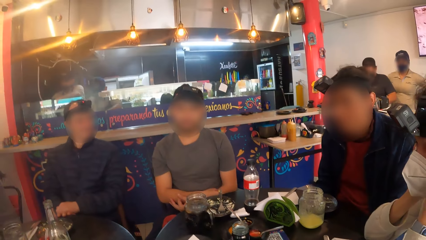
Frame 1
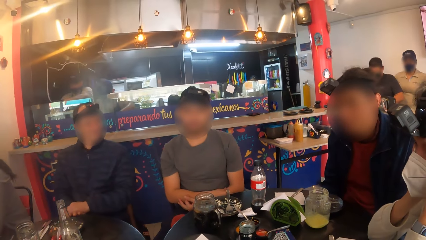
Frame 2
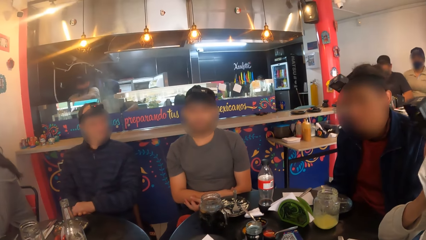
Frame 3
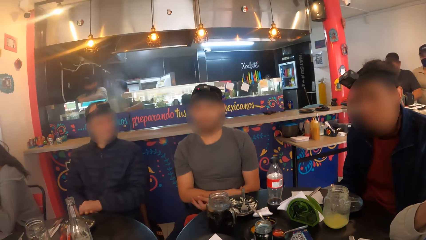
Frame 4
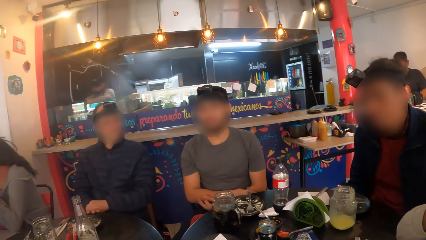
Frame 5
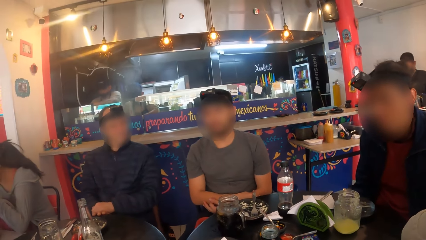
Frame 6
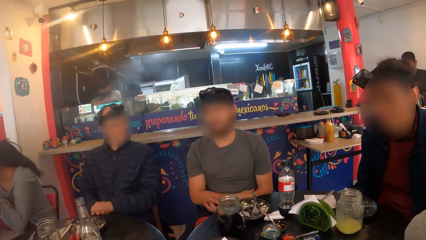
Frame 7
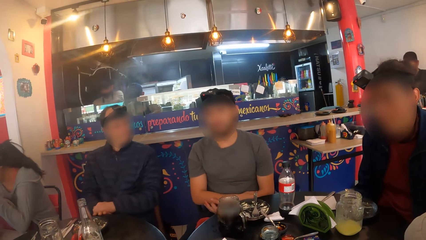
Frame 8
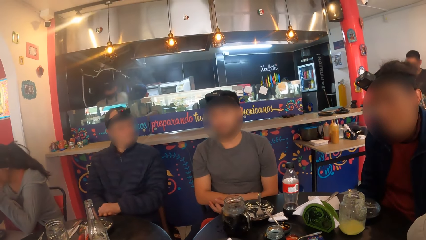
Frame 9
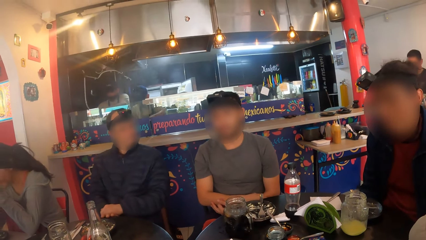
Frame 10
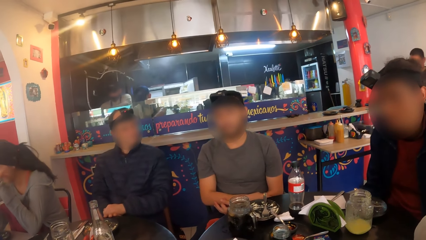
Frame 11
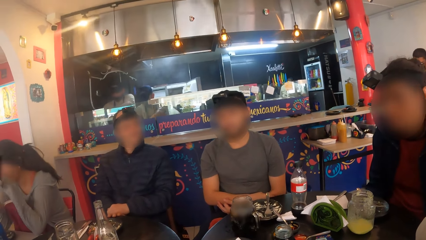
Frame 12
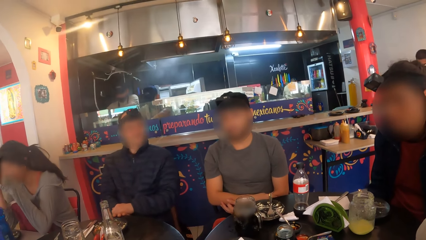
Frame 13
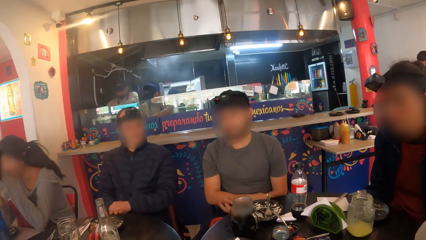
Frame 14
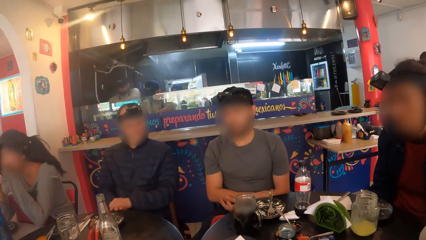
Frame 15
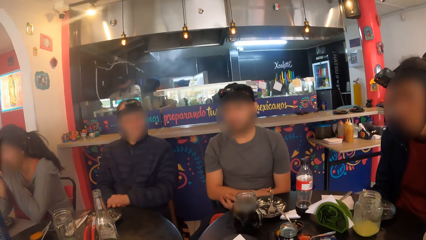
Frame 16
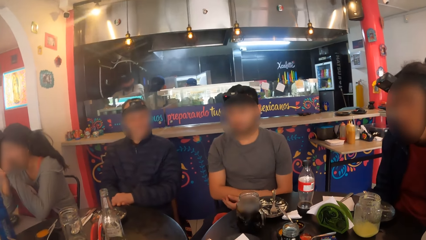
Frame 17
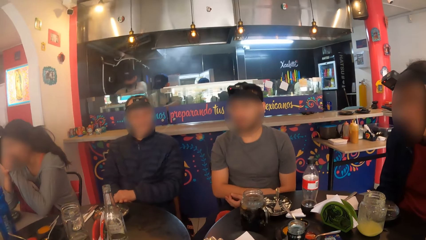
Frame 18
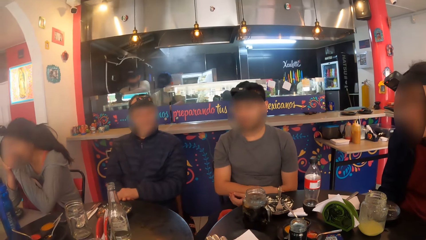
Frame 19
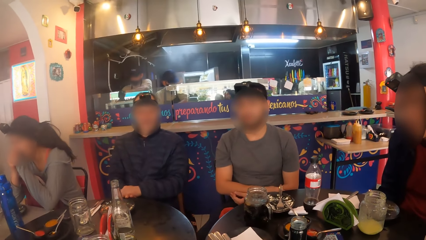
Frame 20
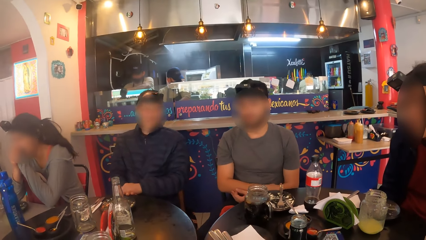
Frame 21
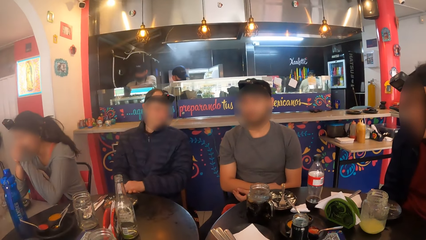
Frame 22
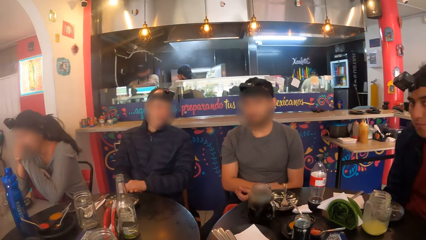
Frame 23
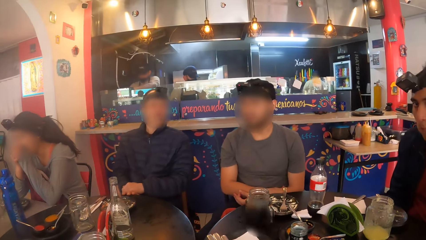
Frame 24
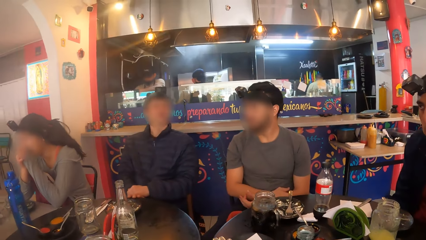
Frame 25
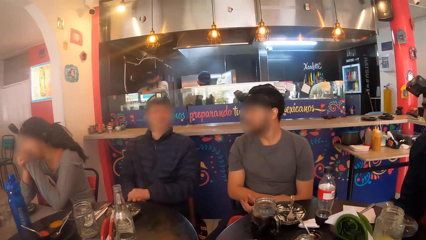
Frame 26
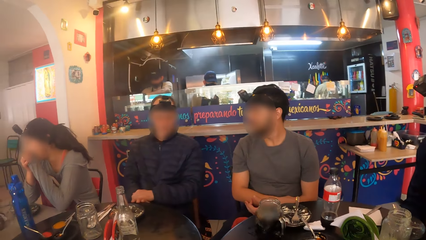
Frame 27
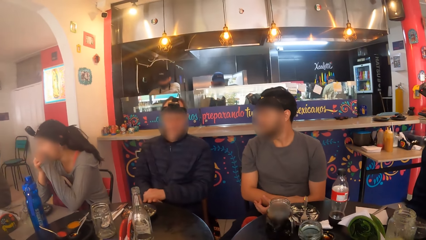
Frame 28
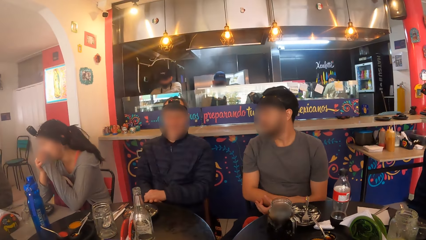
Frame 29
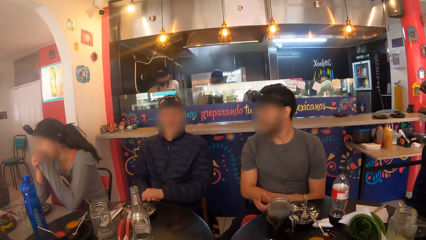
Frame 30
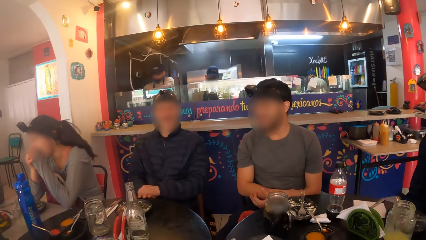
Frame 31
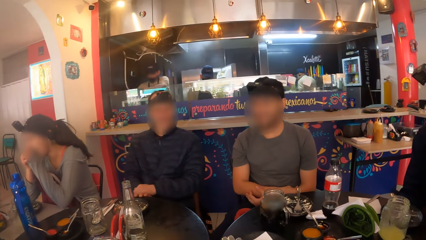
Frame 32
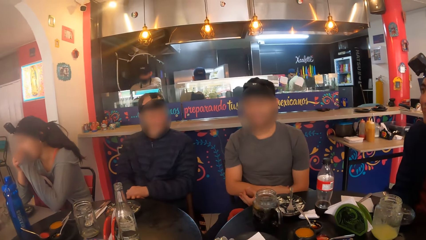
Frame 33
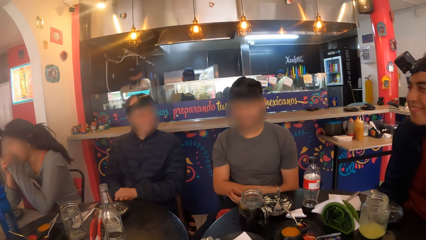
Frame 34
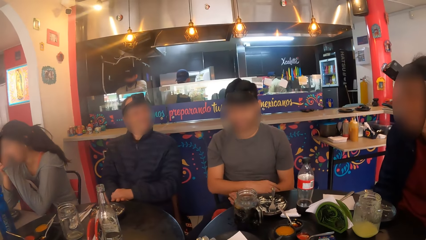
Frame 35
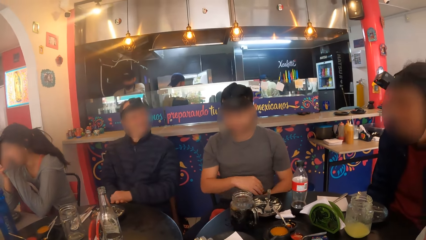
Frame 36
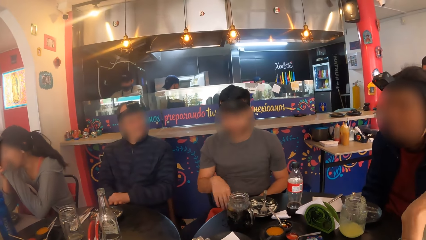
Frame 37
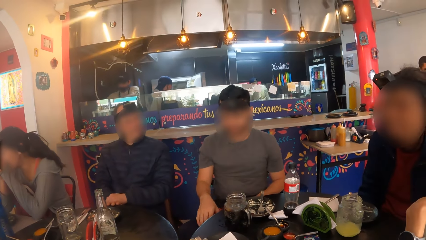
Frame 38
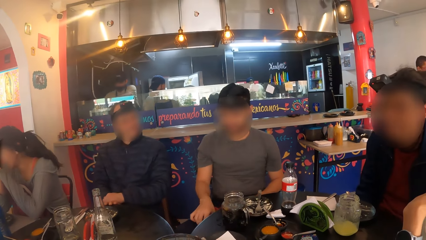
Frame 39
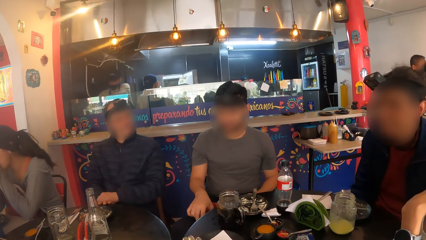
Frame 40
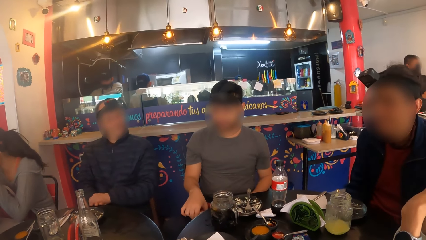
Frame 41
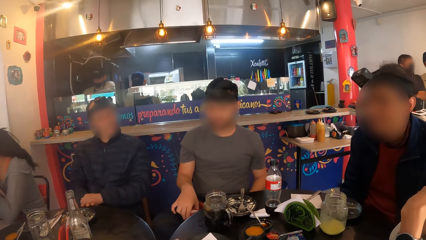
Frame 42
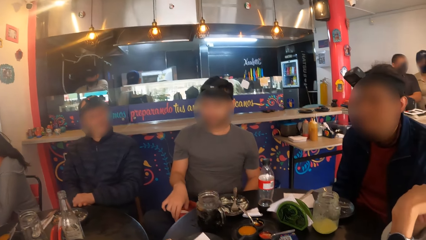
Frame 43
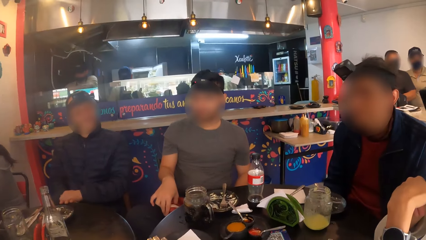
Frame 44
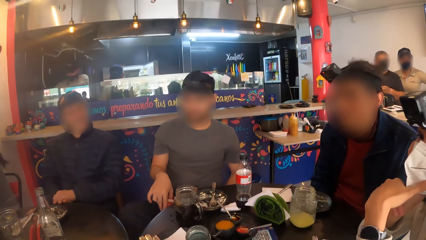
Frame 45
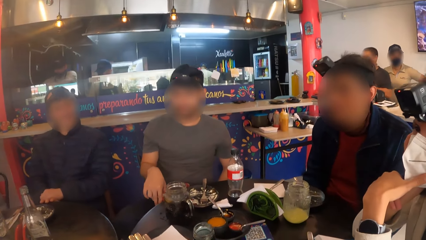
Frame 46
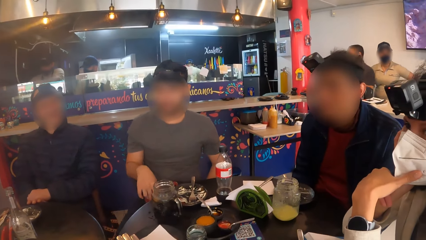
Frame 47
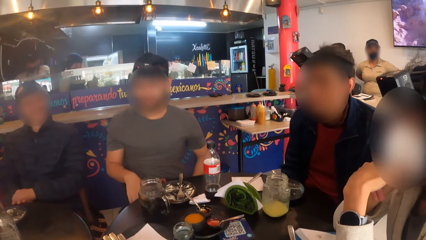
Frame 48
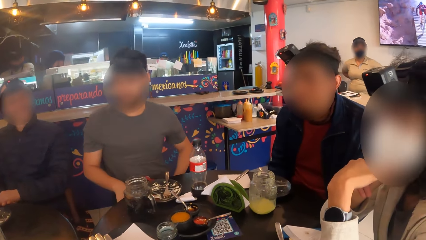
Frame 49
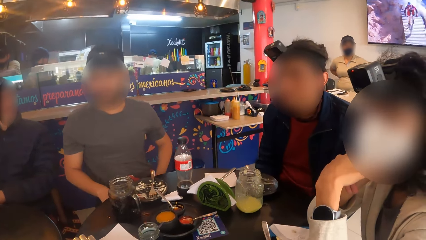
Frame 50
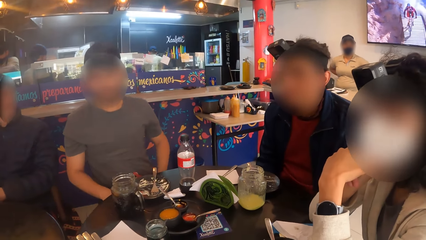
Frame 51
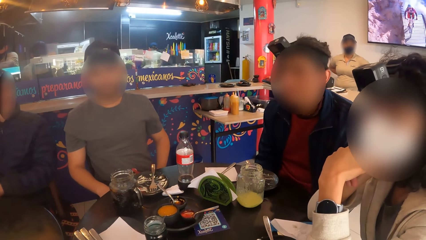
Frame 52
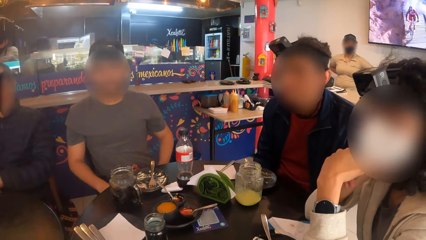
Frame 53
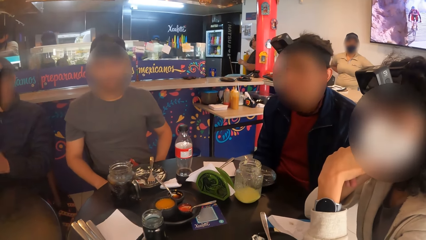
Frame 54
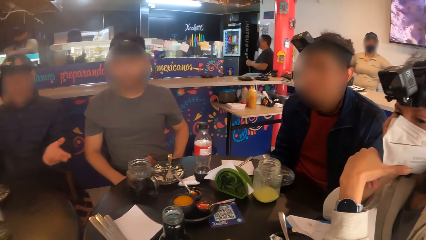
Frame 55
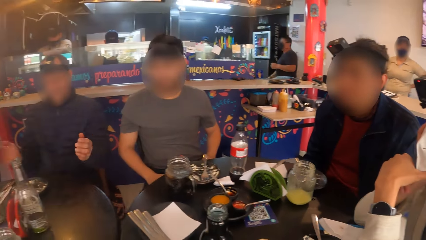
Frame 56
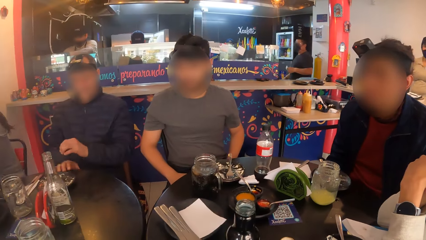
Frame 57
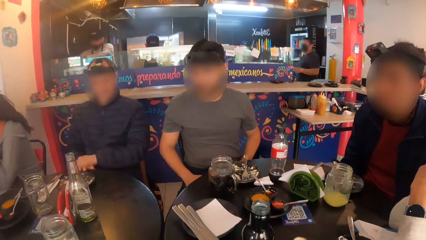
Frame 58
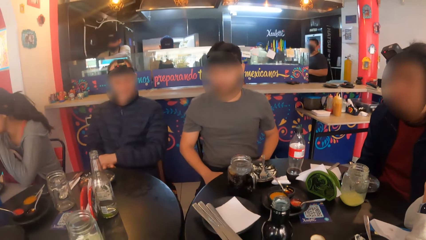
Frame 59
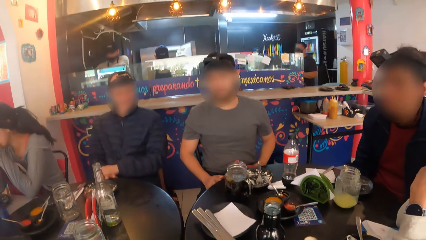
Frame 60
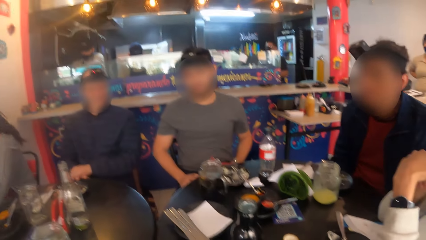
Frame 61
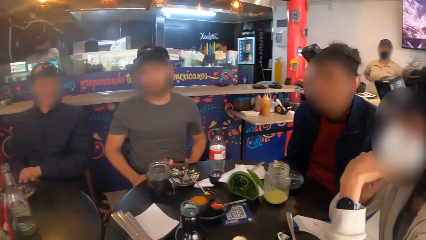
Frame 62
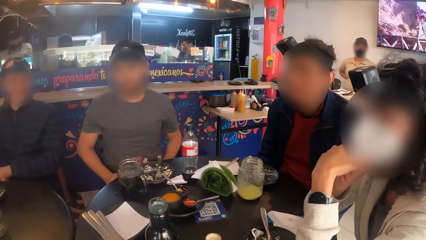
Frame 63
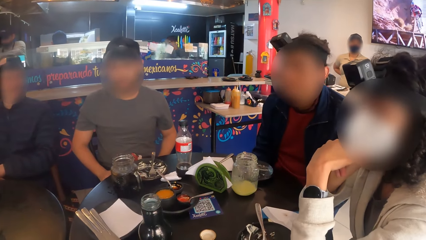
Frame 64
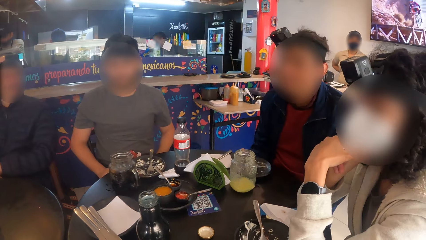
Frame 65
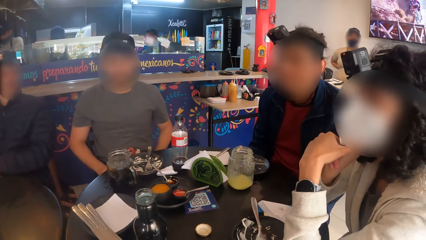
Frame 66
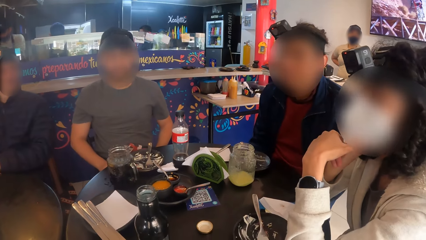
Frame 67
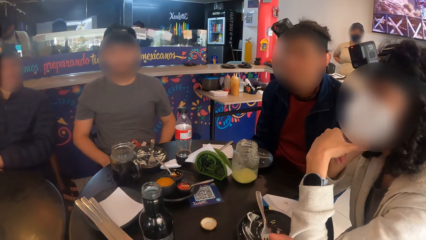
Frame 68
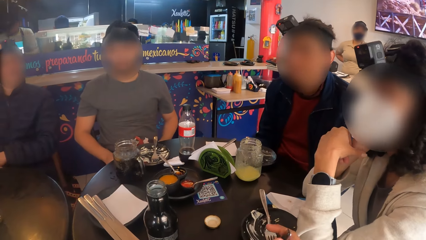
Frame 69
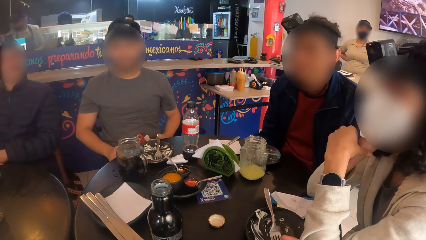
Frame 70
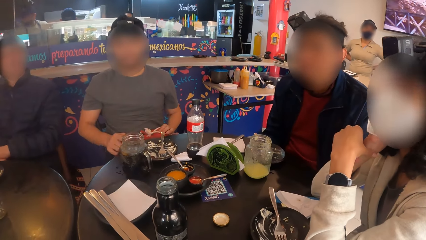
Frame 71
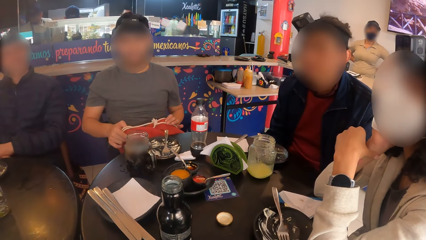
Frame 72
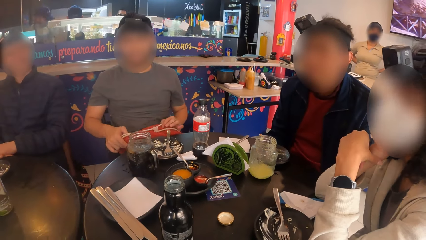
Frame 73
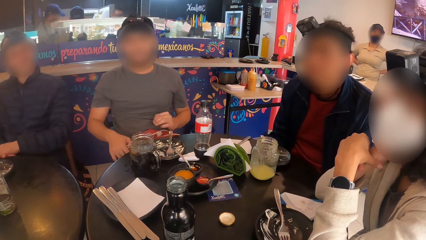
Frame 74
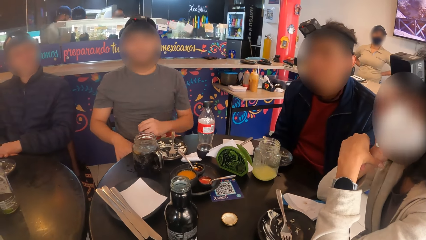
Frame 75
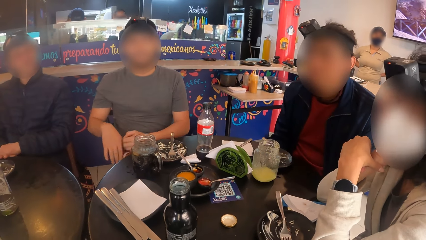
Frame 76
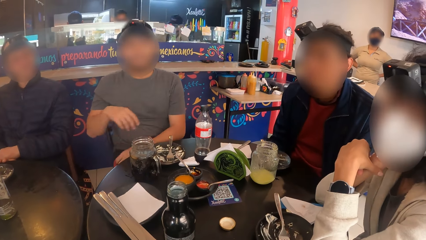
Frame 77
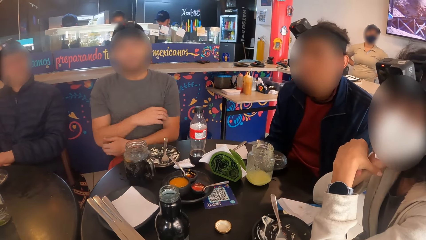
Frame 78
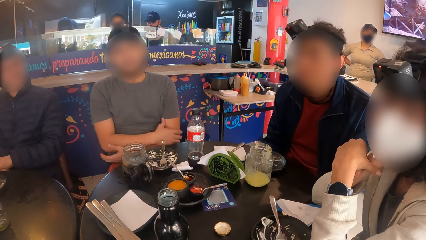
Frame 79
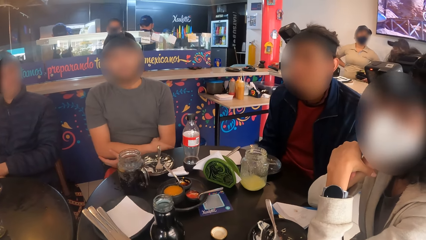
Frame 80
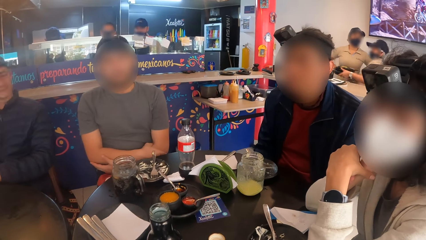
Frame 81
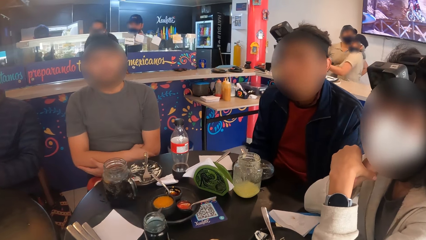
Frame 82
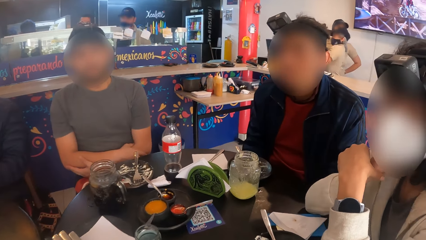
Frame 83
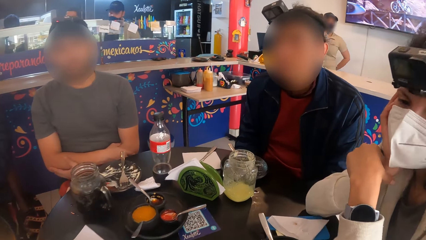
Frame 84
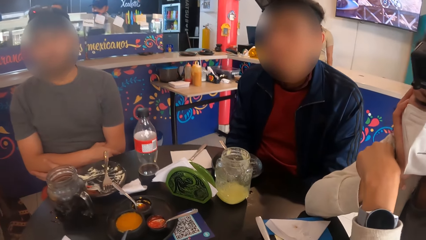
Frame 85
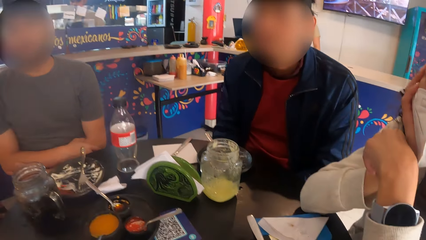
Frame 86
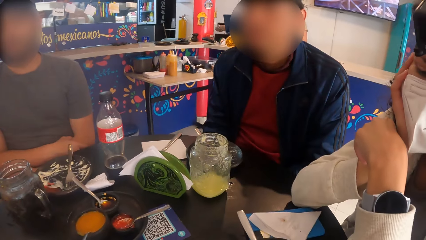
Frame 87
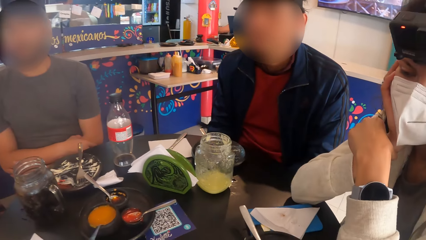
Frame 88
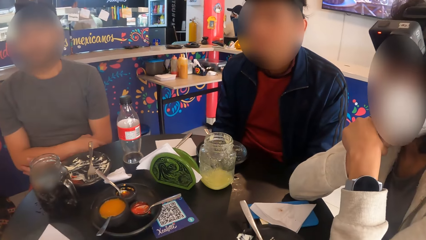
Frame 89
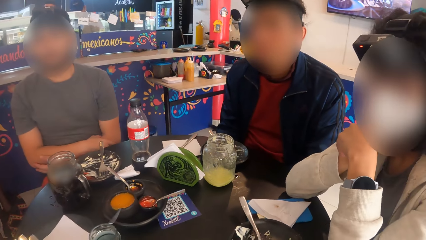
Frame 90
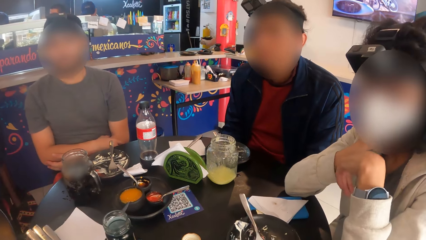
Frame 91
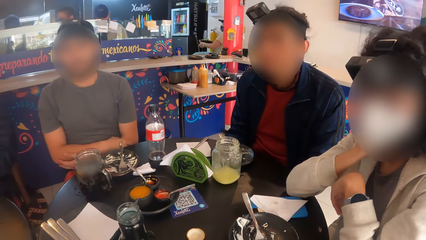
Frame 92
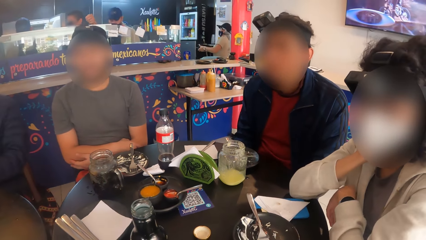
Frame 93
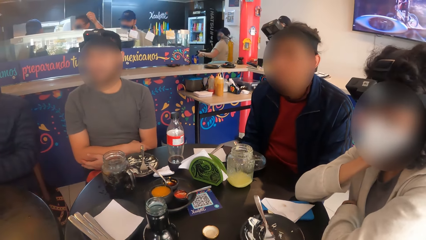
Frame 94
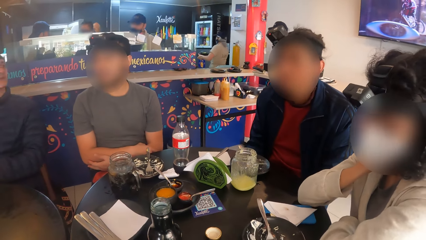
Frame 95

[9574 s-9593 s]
A man touches the leg. The man adjusts a backpack with both hands. The man folds the arms.
